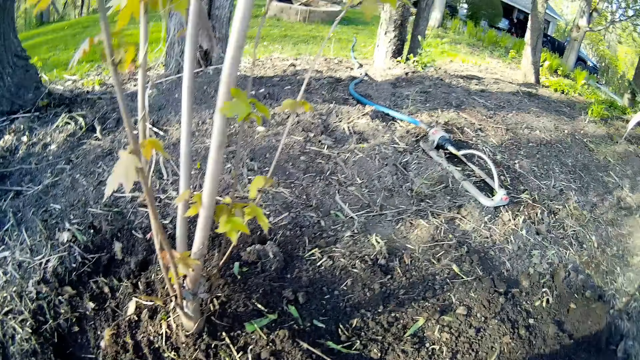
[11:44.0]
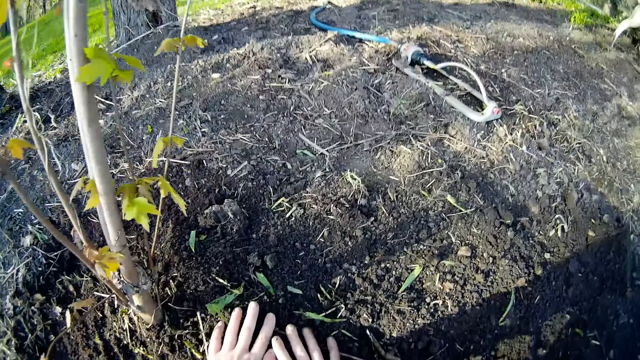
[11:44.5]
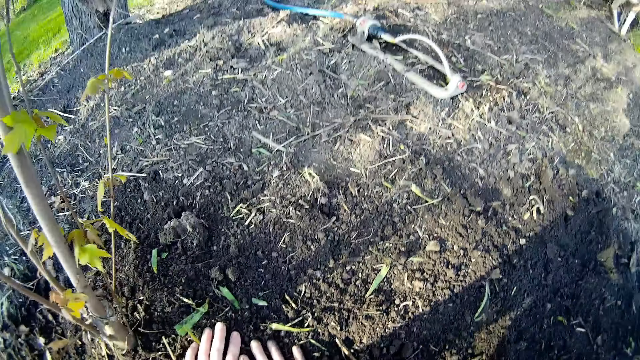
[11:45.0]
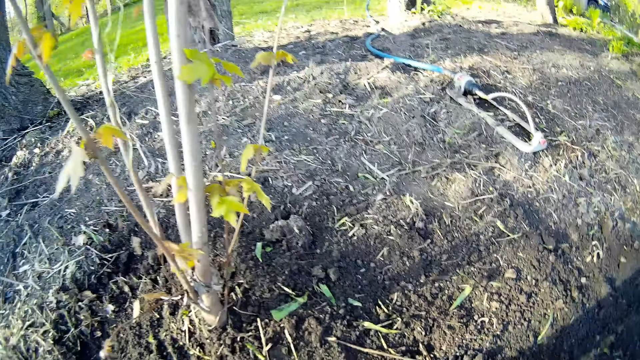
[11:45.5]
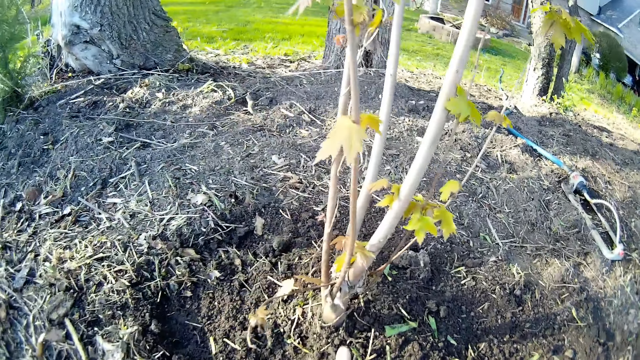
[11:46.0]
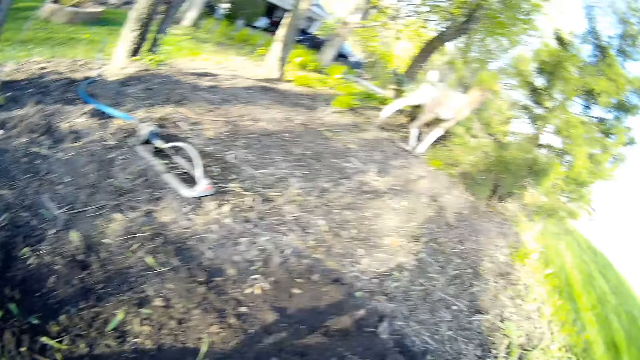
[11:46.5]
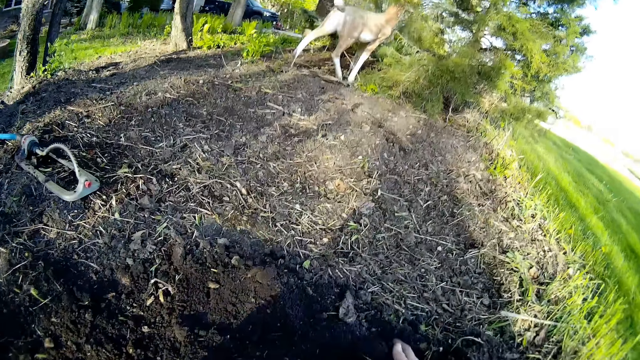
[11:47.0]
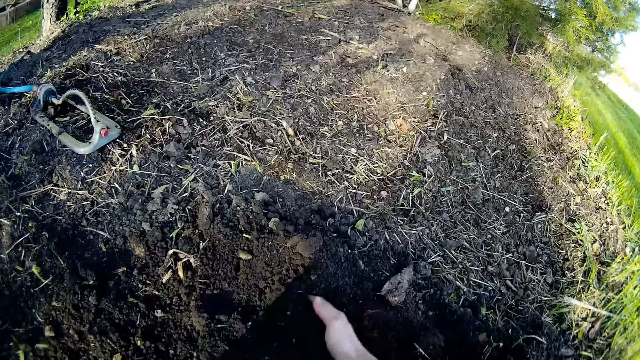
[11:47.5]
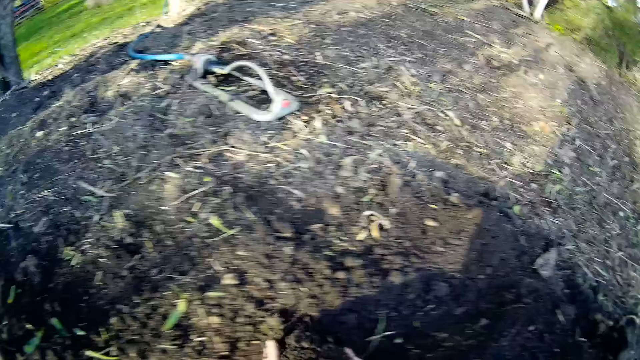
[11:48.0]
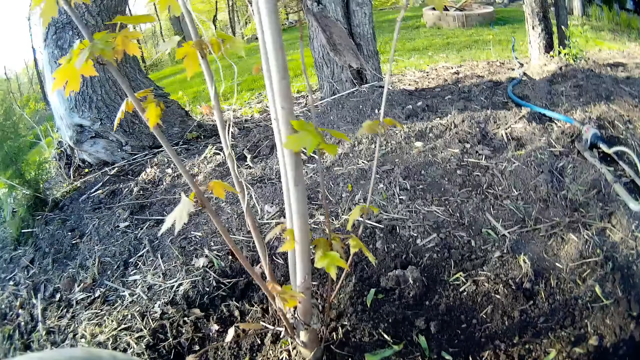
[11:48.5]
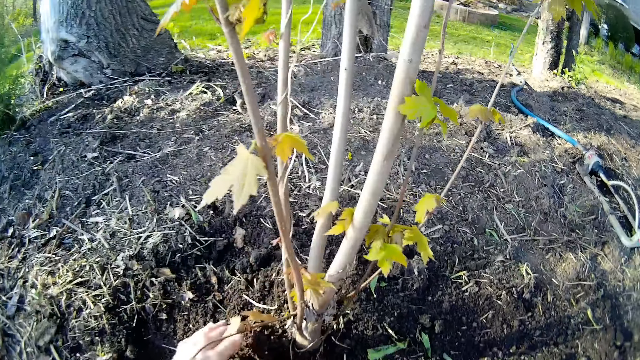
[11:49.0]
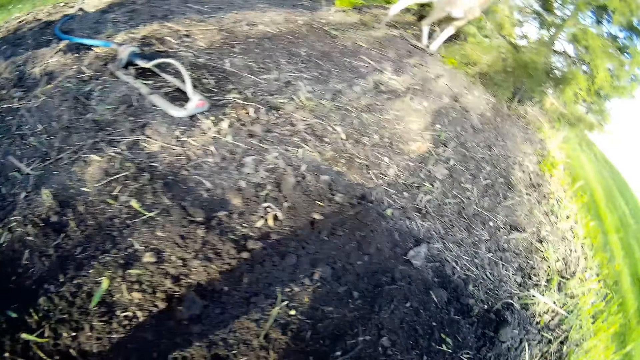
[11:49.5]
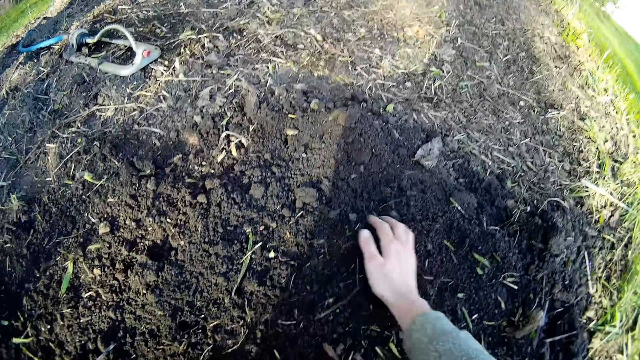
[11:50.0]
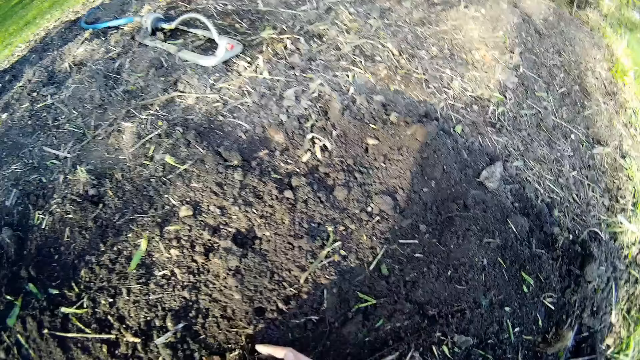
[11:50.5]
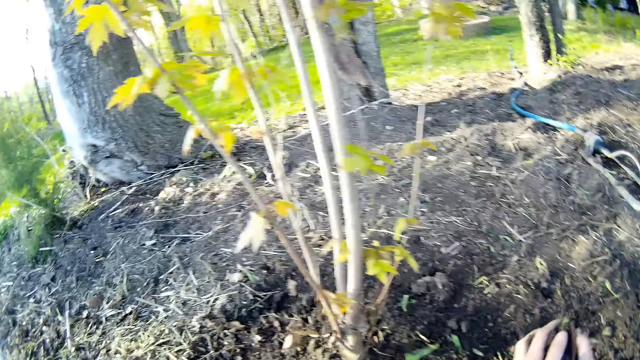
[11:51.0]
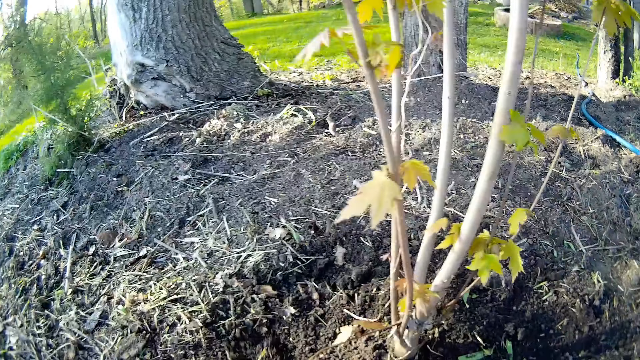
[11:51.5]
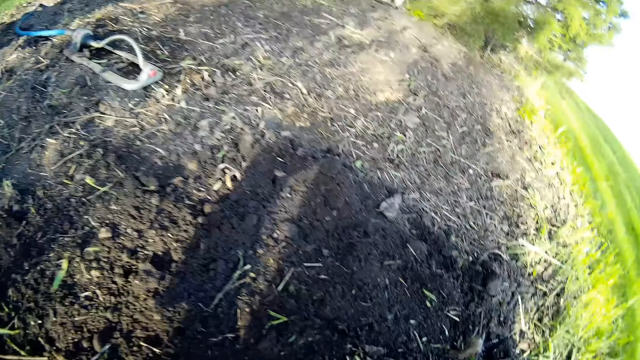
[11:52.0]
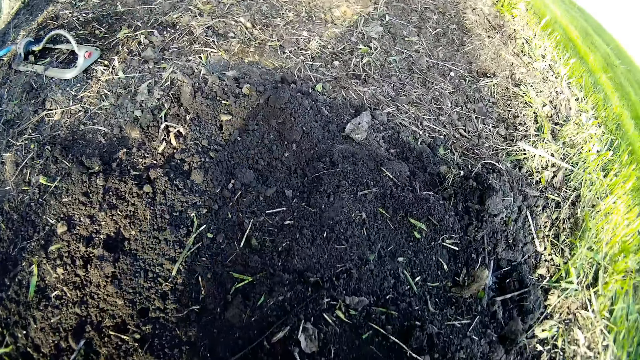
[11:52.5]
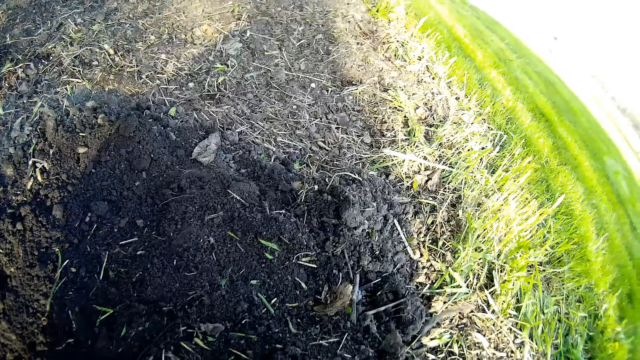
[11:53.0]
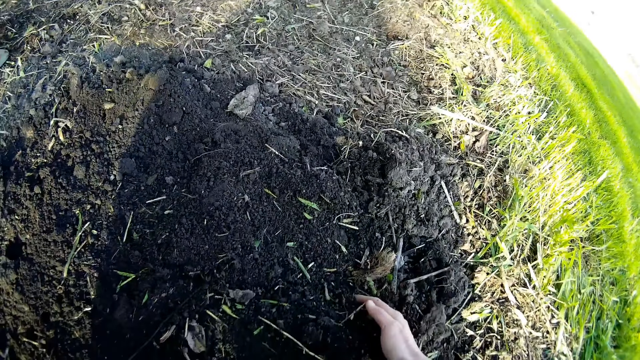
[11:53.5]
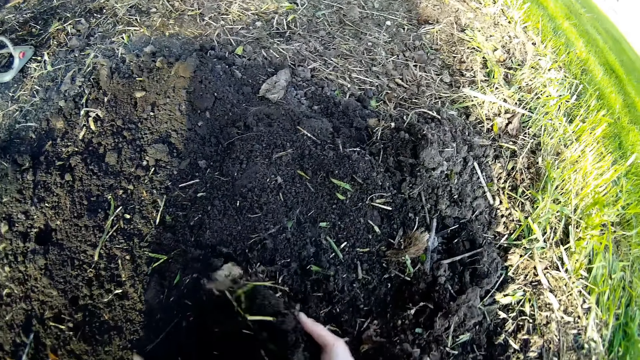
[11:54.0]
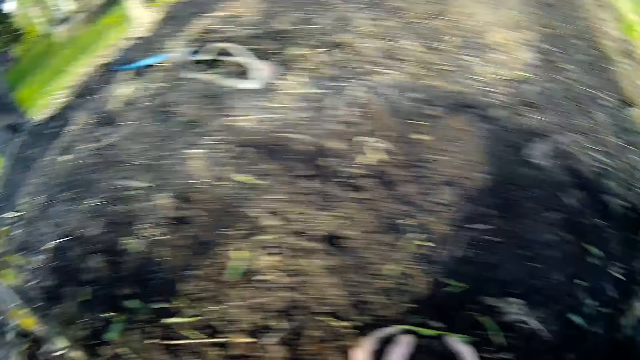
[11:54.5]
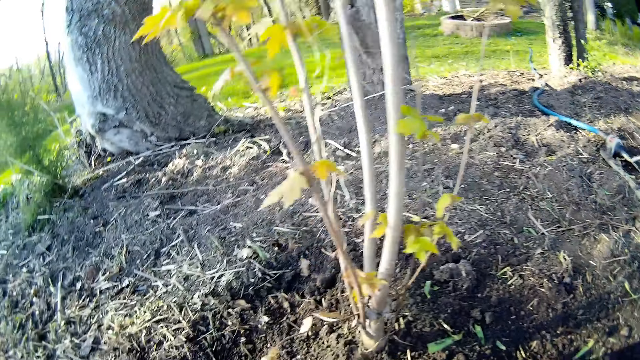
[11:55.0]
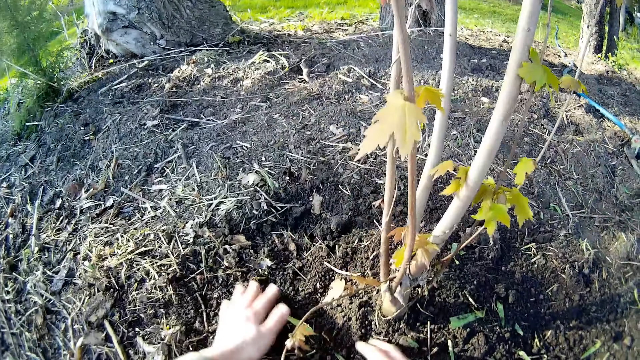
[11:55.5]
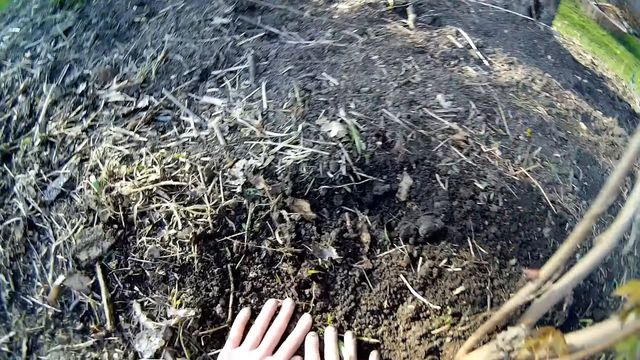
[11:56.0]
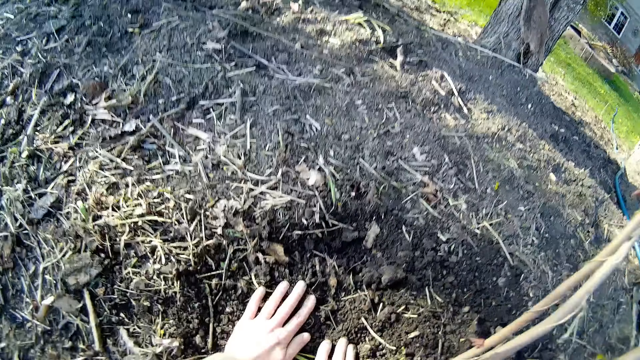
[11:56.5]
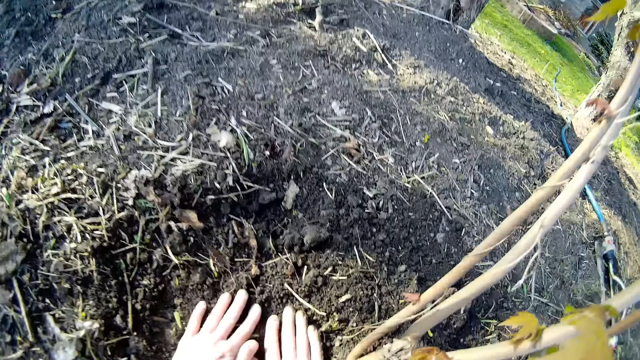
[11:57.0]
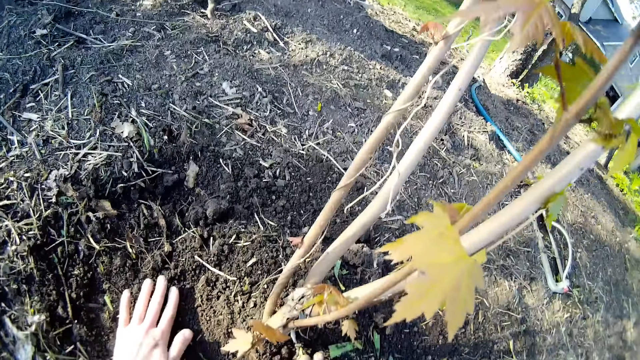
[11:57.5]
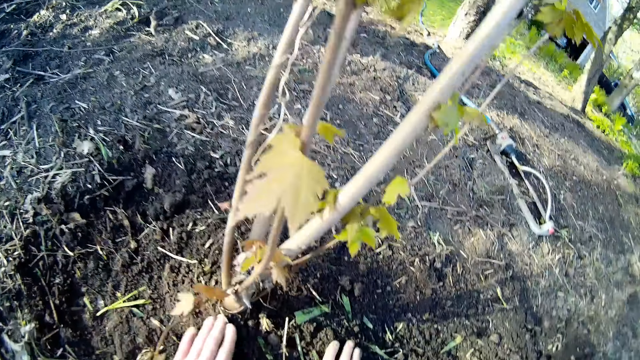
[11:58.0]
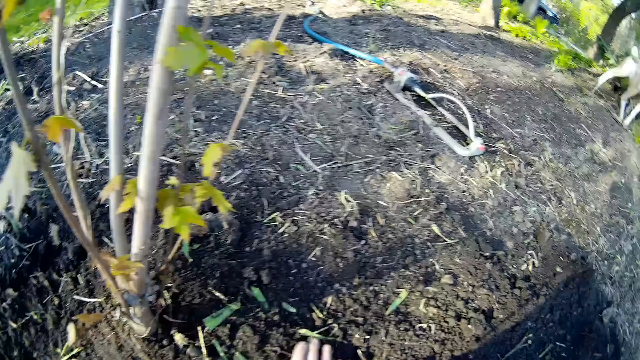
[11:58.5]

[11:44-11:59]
The camera wearer gathers soil on the ground with his right hand. He pours the soil on the ground around the plant with both hands. He gathers the soil on the ground with his right hand. He looks around. He gathers the soil on the ground with his right hand. He pours the soil on the ground around the plant with both hands. He presses the soil on the ground with both hands.

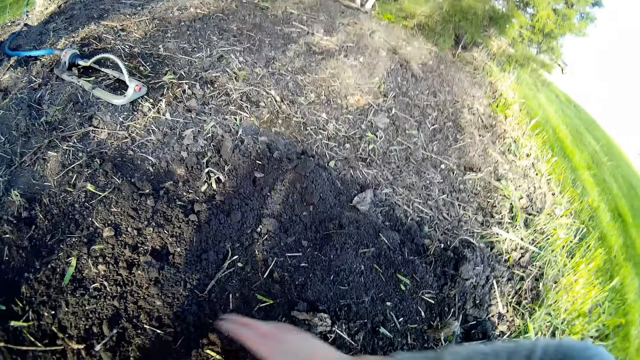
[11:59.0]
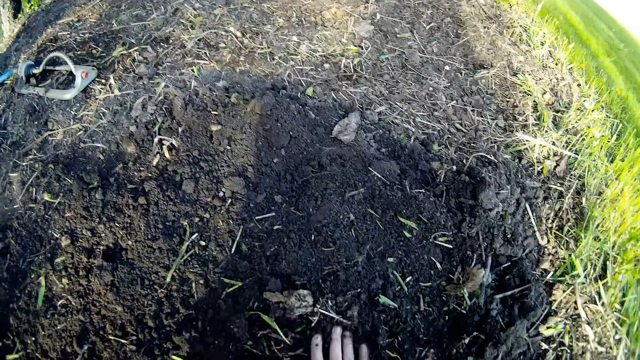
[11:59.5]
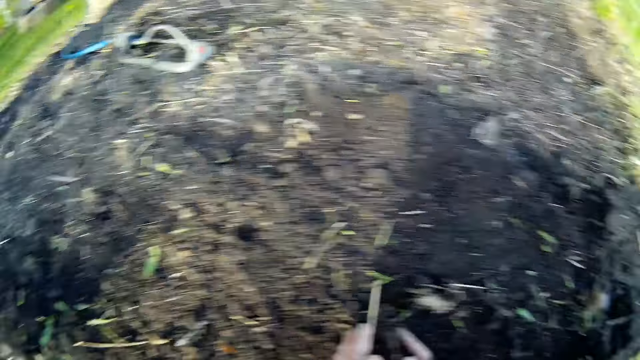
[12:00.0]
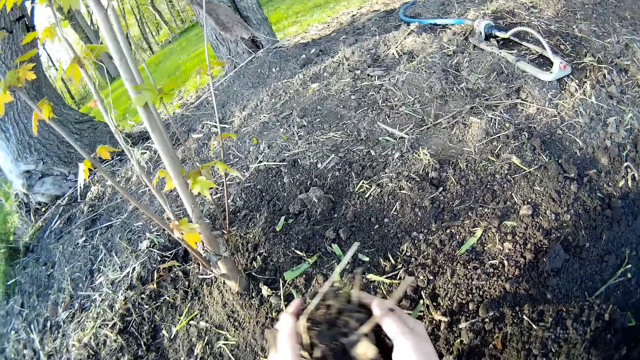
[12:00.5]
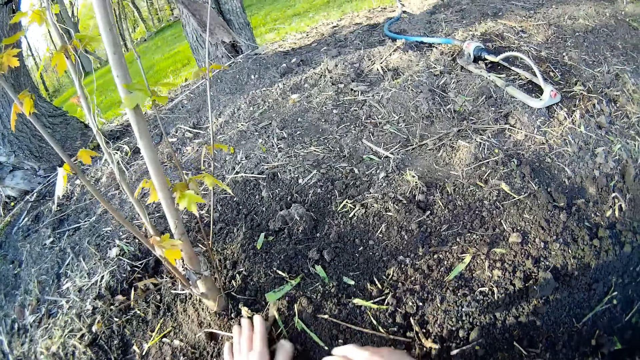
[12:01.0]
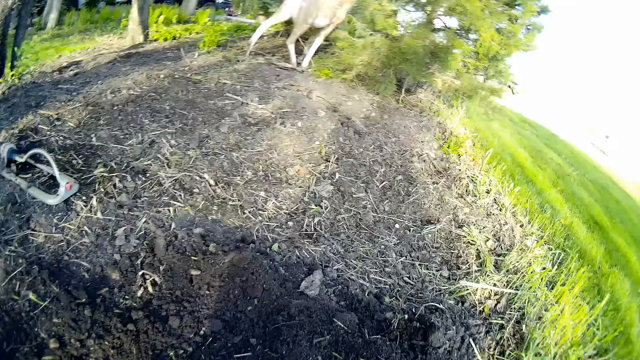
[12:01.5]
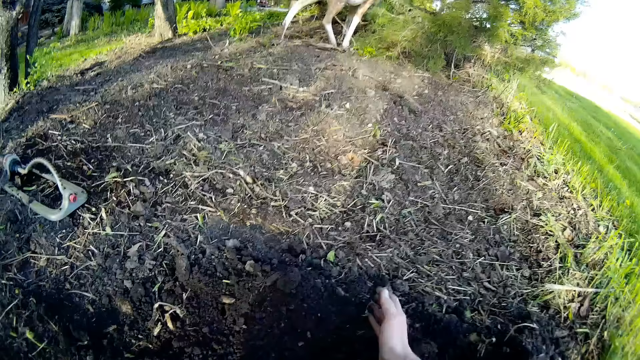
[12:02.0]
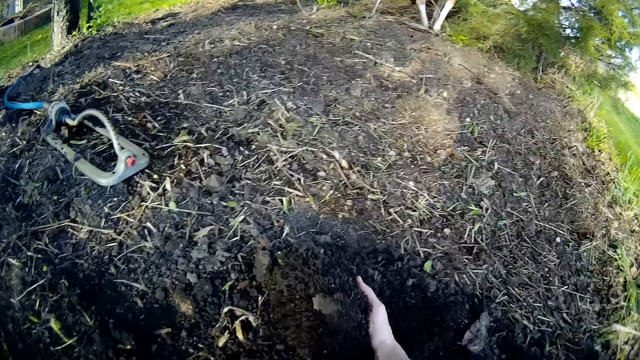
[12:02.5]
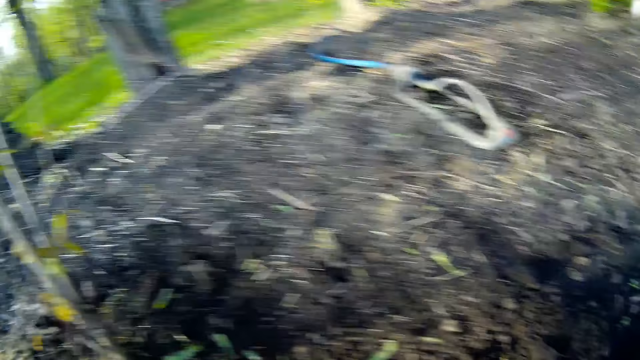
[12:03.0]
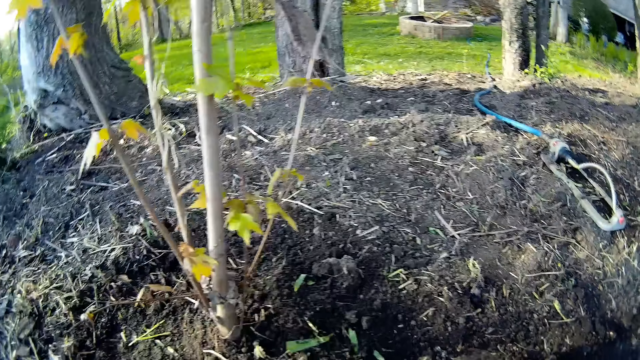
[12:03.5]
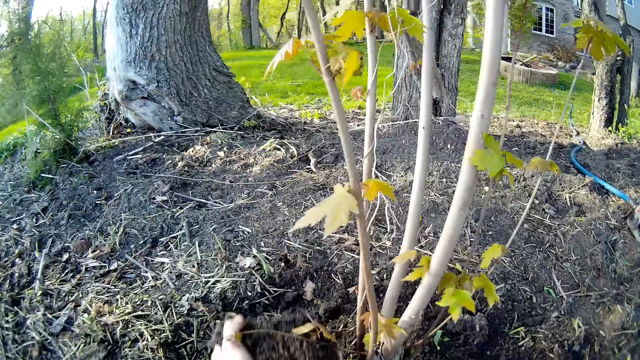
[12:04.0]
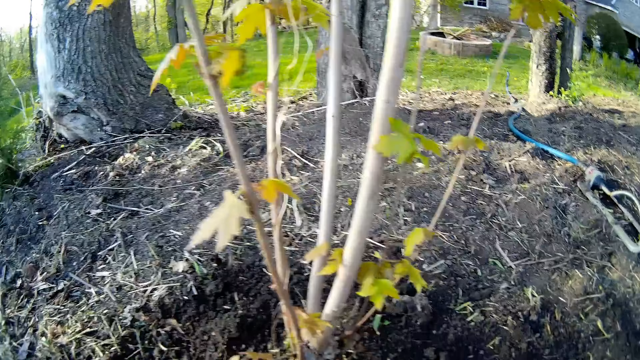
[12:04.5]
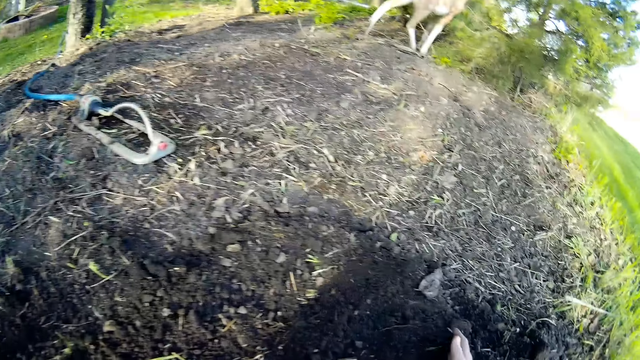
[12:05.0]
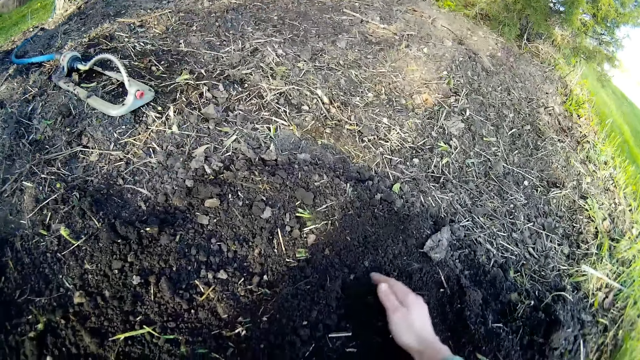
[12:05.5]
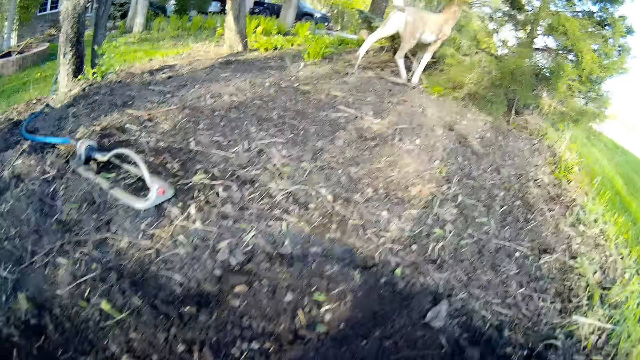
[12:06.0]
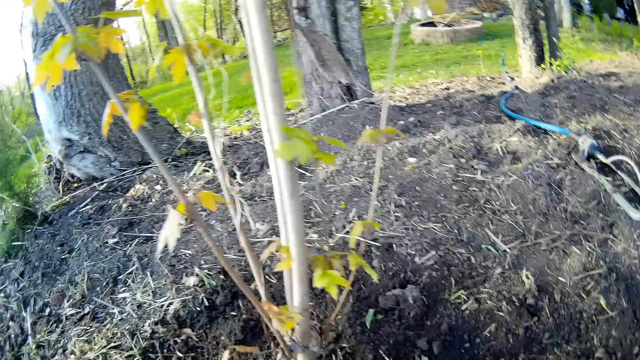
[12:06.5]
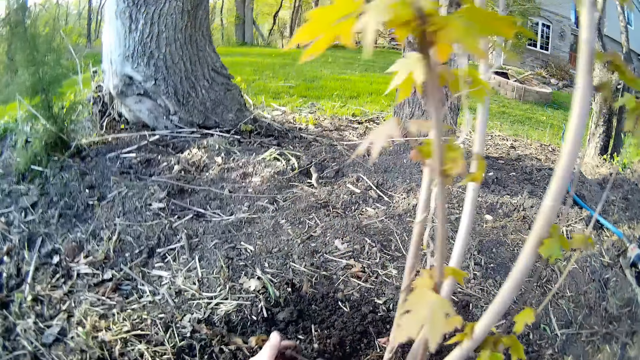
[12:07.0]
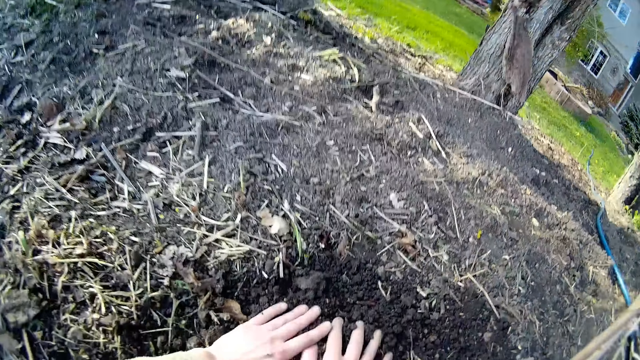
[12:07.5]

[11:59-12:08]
The camera wearer gathers soil on the ground with both hands. He pours the soil on the ground around the plant with both hands. He gathers the soil on the ground with his right hand. He pours the soil on the ground with both hands. He gathers the soil on the ground with his right hand. He pours the soil around the plant.
